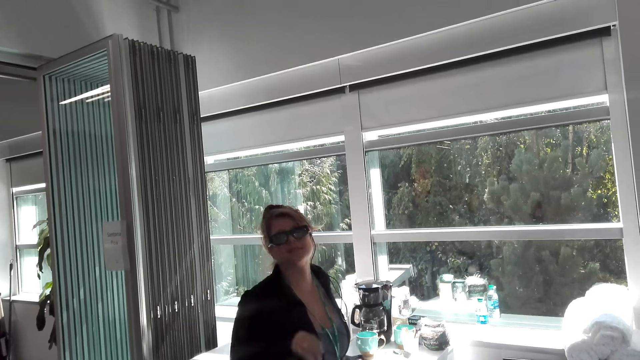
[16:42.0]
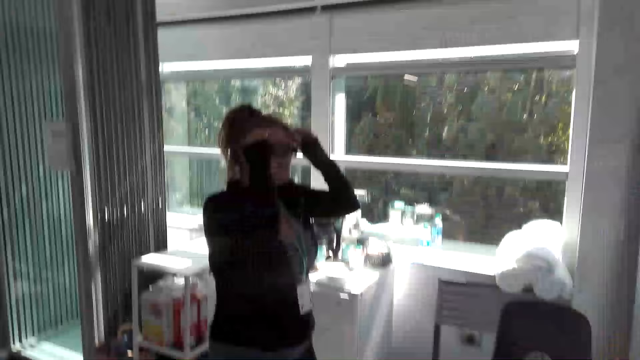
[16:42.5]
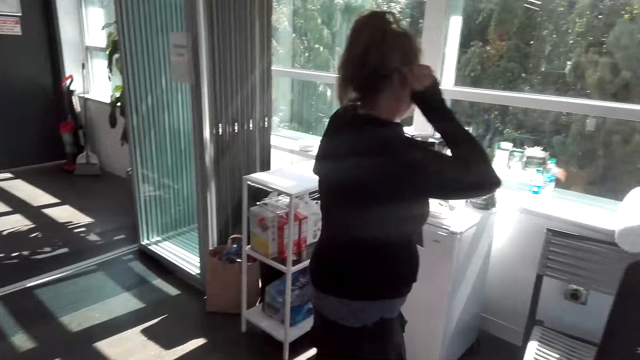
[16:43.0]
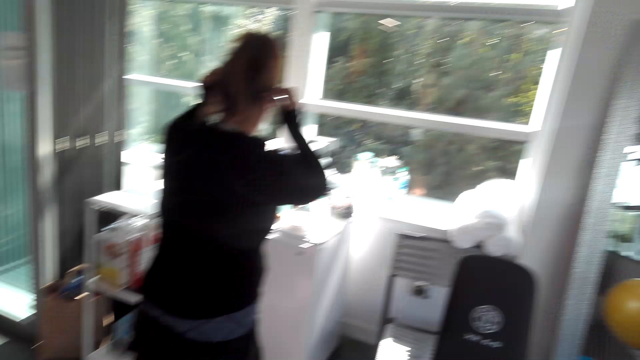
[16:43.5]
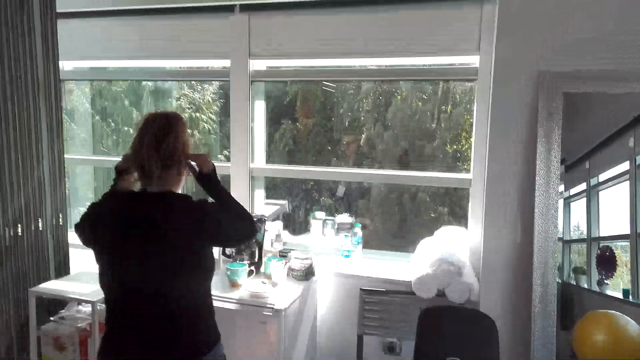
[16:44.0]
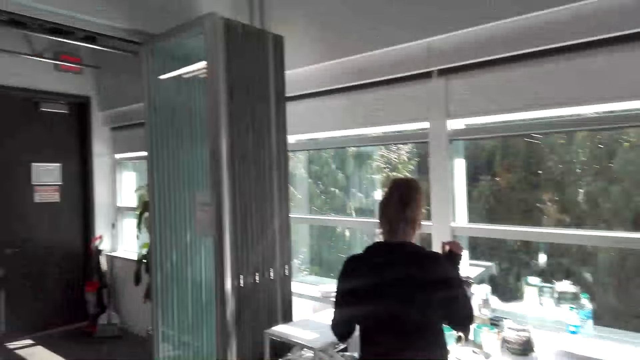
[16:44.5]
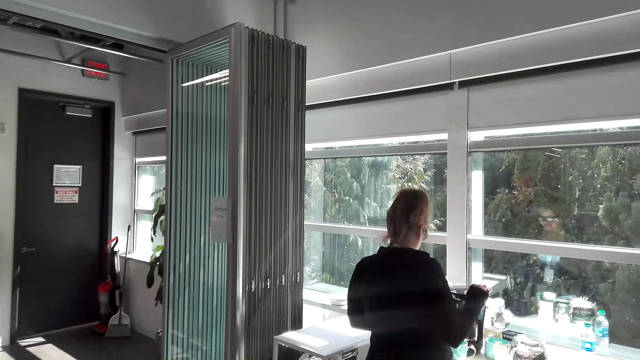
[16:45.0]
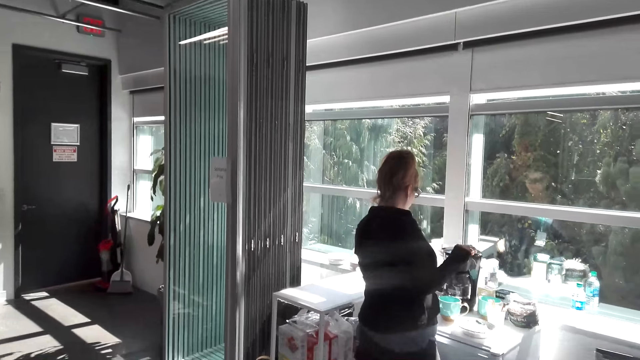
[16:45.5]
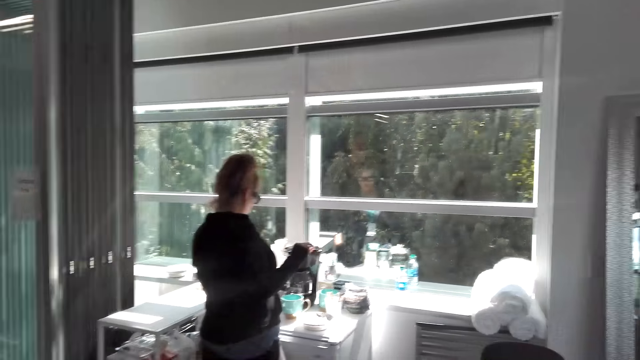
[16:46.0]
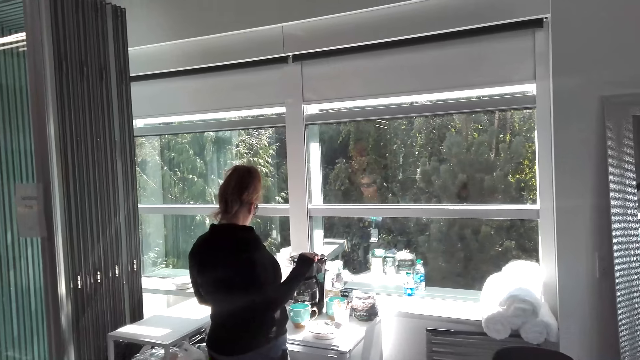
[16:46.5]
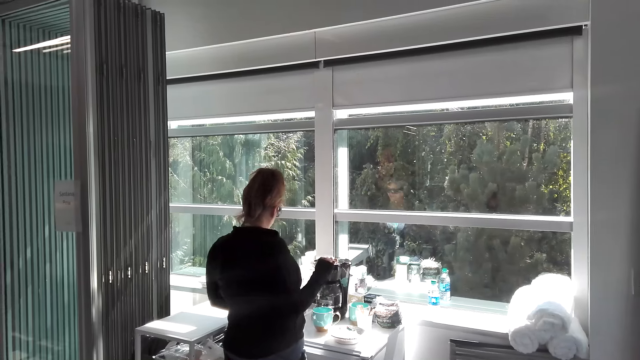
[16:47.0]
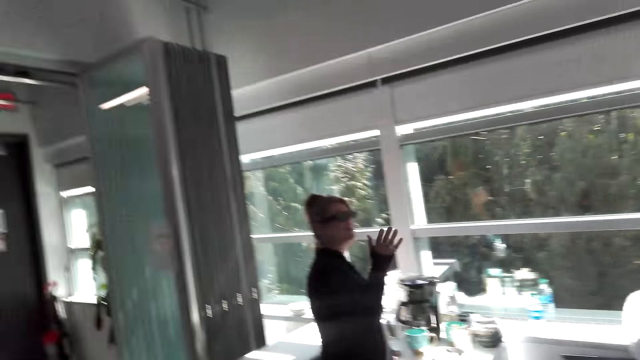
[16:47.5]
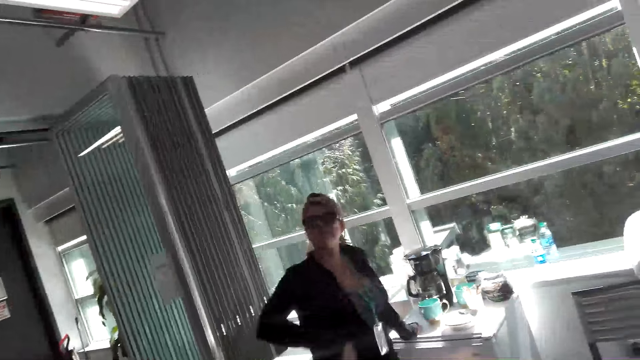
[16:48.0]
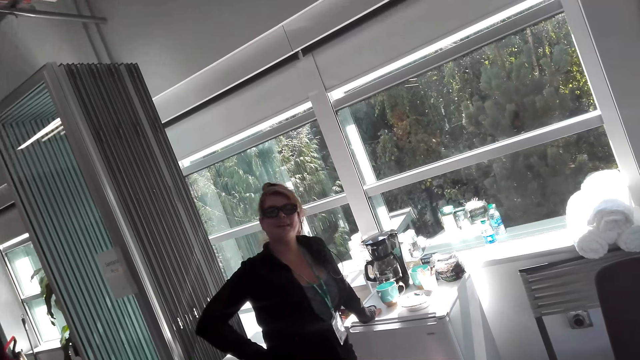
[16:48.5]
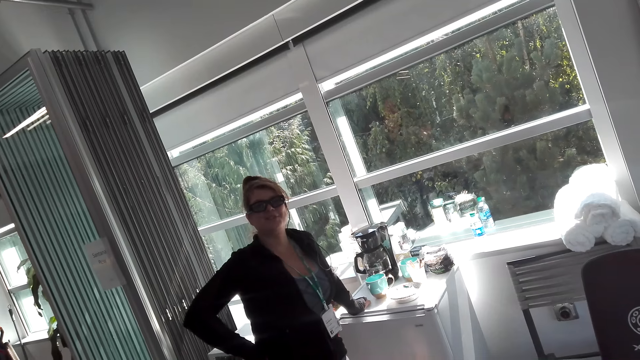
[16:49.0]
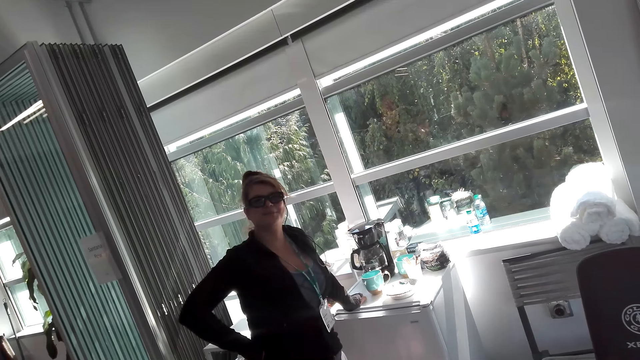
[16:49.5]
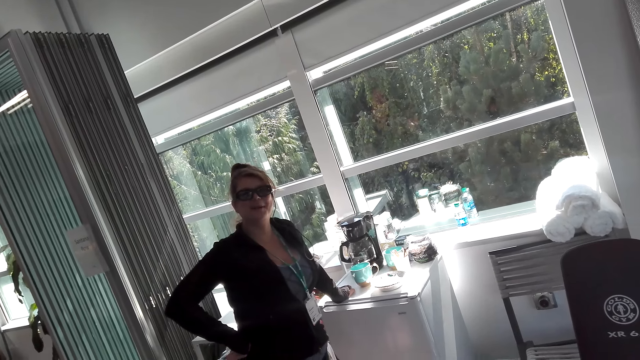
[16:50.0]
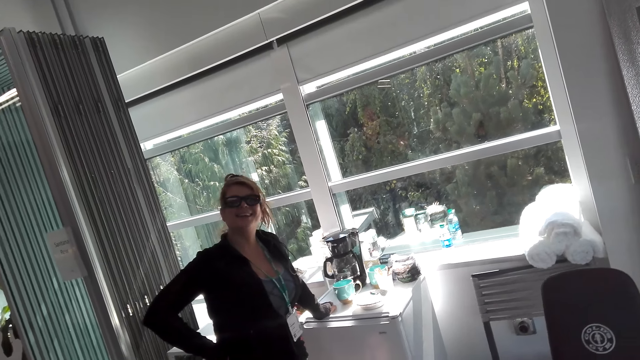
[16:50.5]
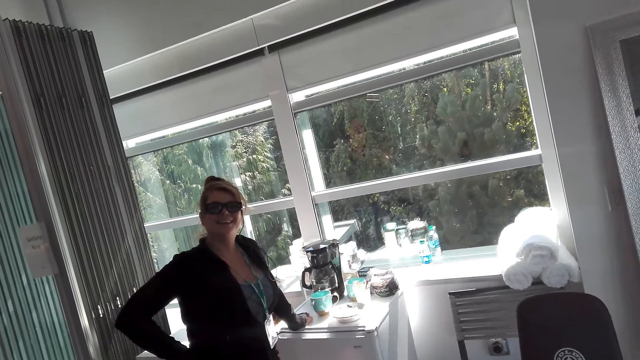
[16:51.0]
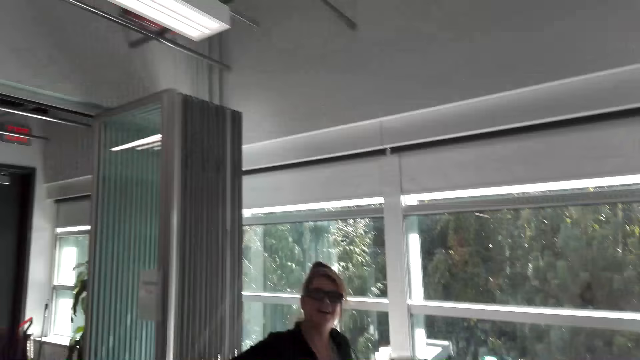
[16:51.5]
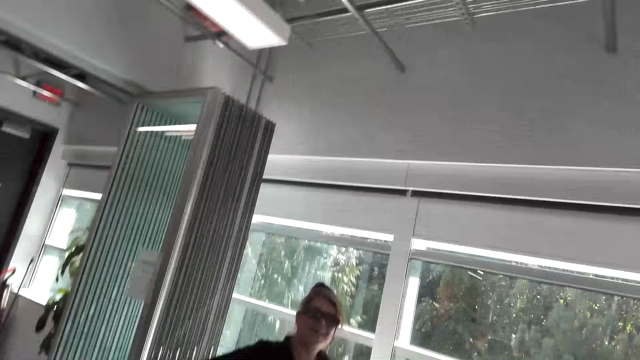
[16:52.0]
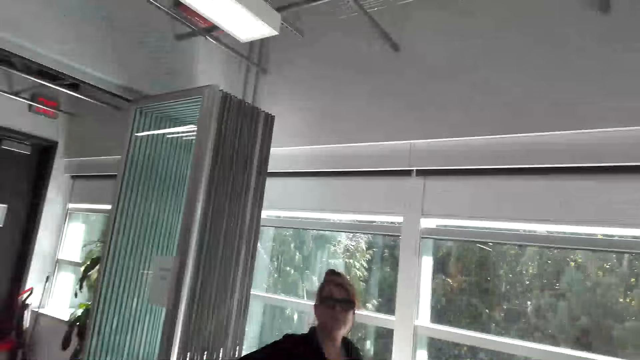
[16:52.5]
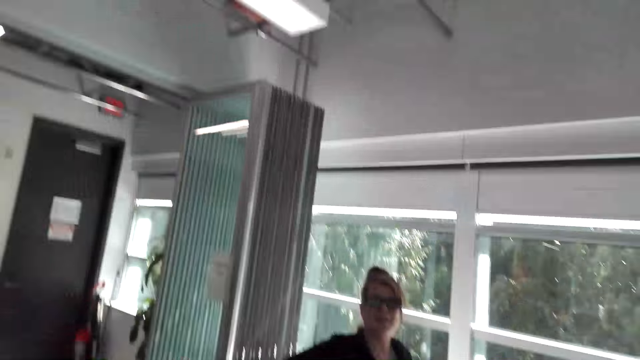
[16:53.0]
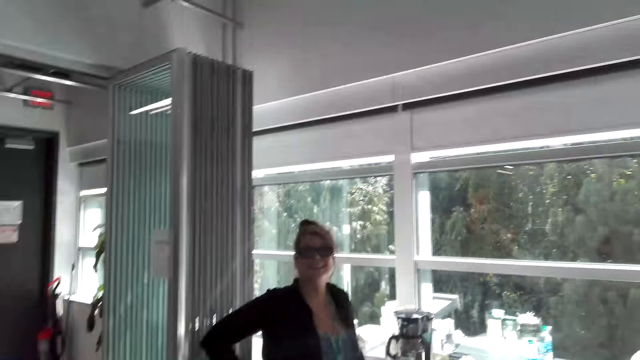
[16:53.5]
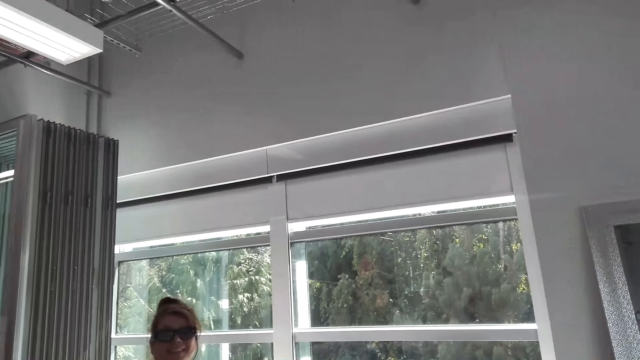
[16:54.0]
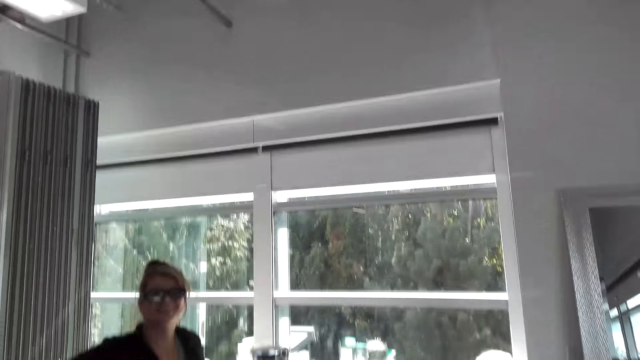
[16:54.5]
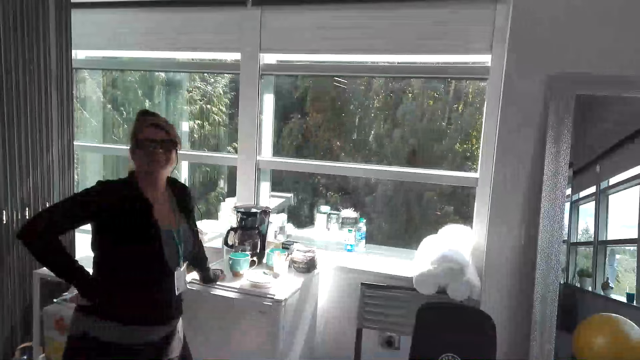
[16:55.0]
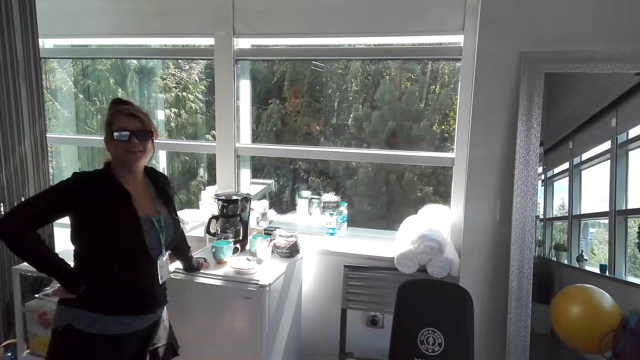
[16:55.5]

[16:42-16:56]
The girl touches the glasses. The camera wearer talks to the girl. The girl leans on the fridge. The camera wearer talks to the girl.

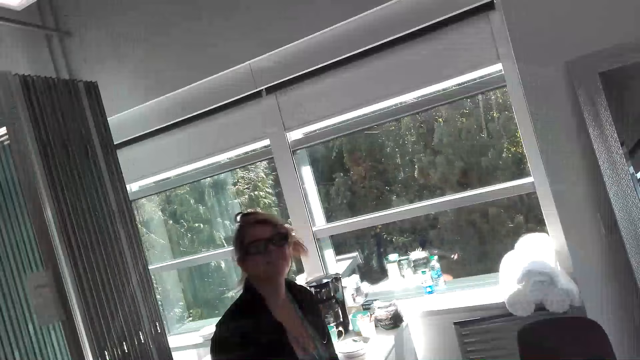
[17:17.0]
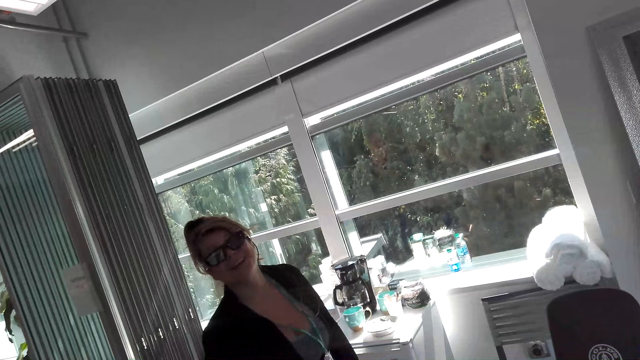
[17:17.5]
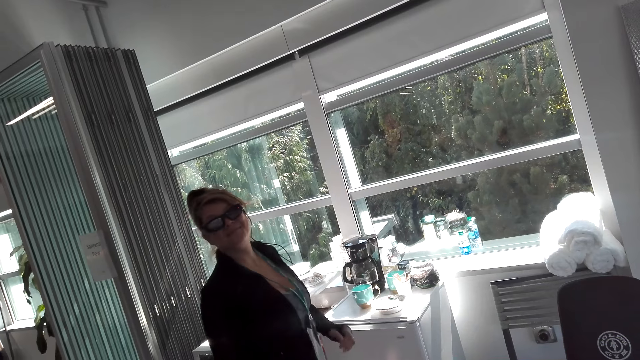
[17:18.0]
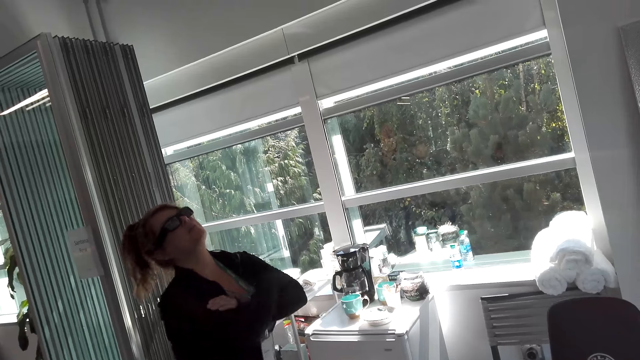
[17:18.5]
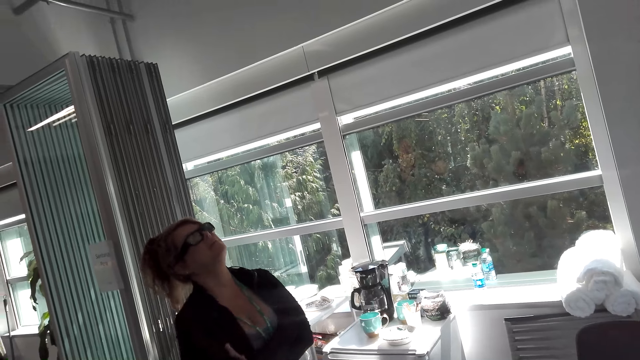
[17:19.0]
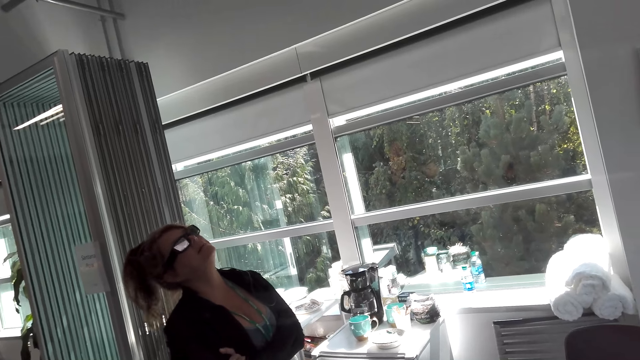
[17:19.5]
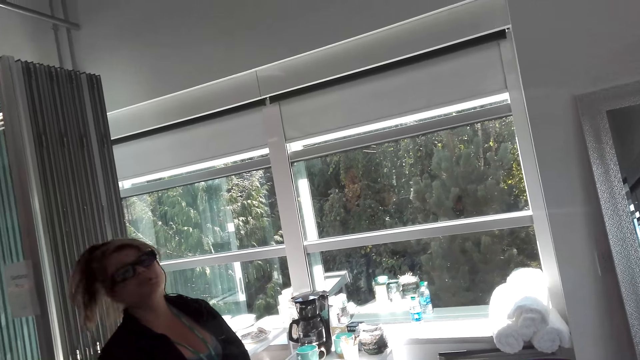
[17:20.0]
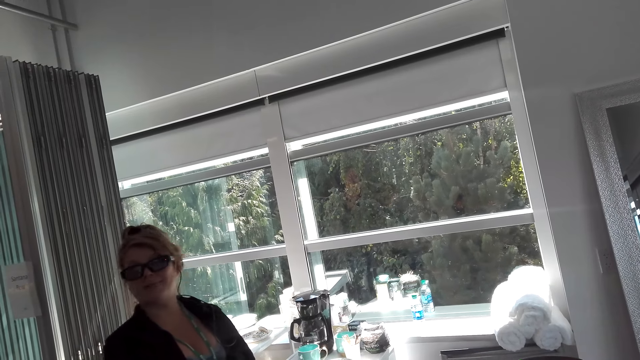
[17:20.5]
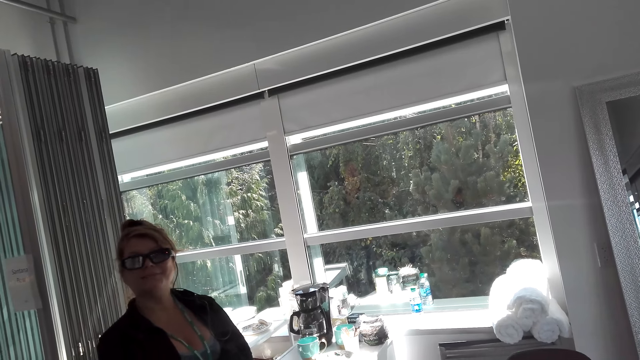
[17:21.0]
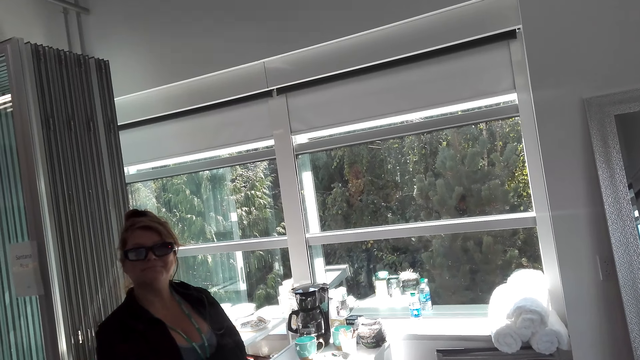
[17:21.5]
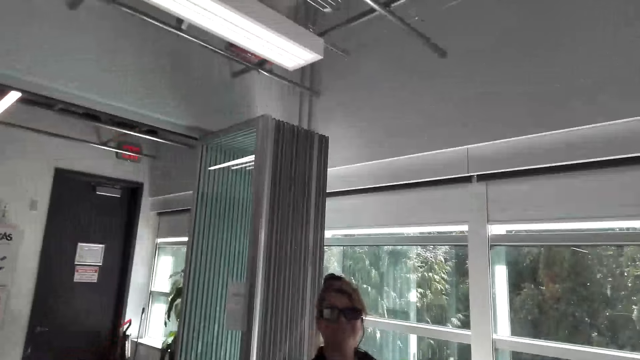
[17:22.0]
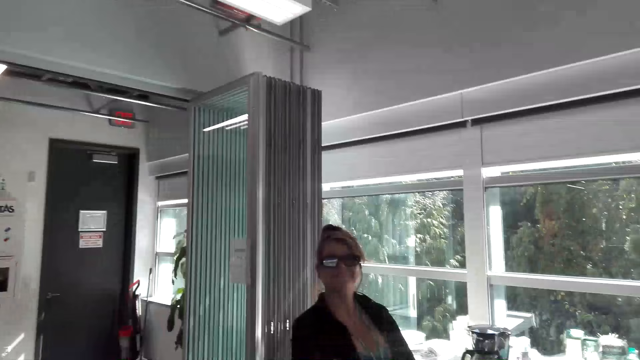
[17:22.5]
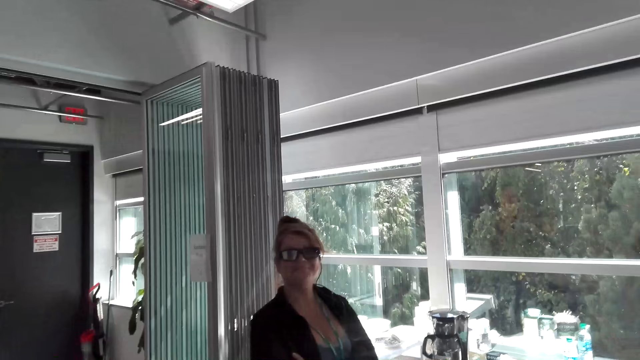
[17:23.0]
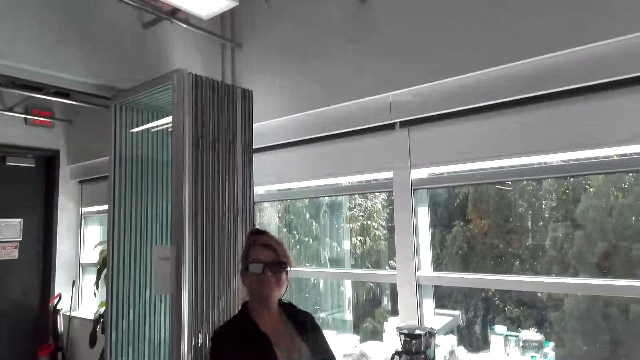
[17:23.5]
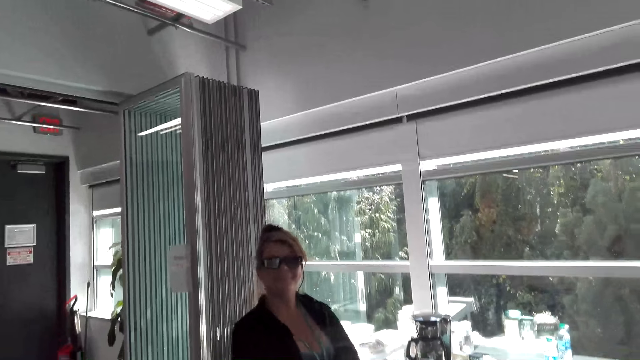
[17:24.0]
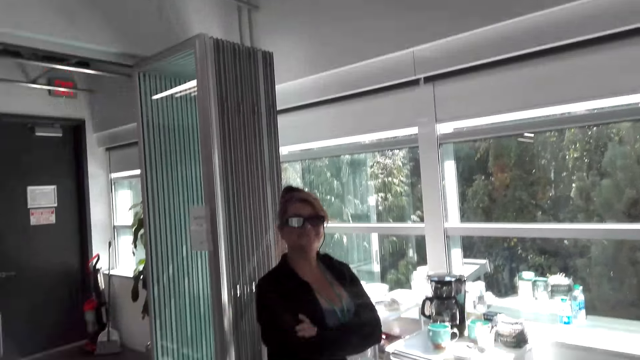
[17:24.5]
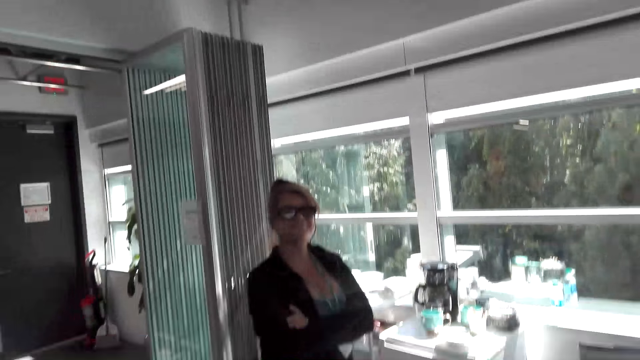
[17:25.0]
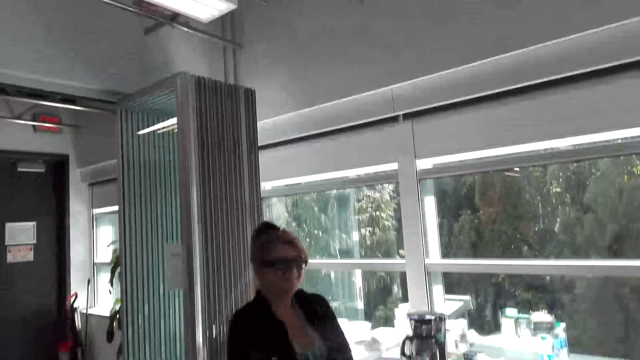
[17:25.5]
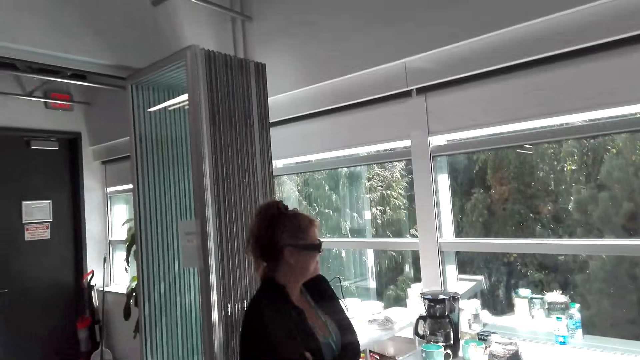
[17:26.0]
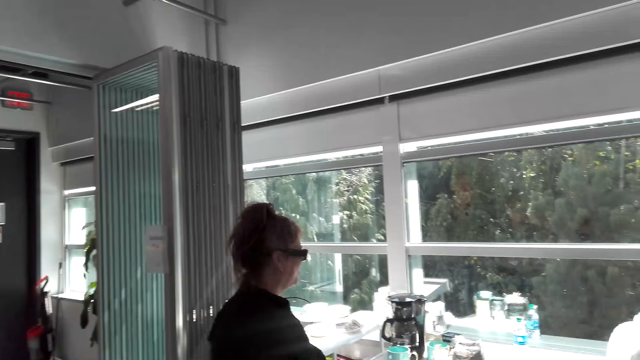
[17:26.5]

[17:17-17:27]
The girl holds hands. The camera wearer talks to the girl.
